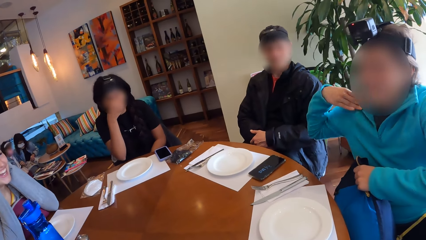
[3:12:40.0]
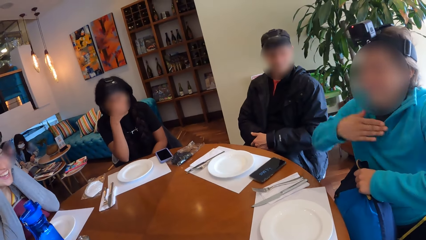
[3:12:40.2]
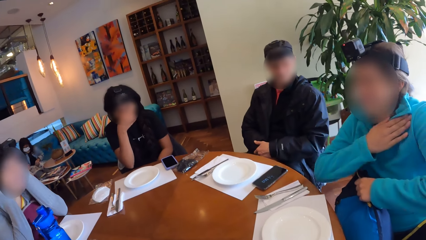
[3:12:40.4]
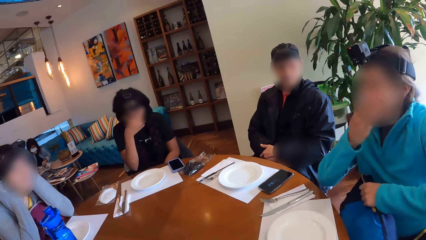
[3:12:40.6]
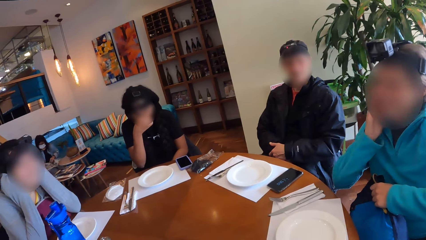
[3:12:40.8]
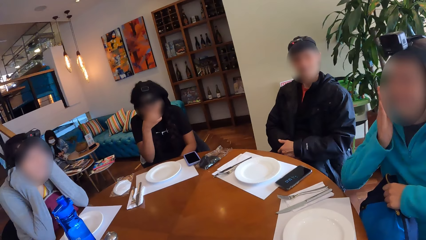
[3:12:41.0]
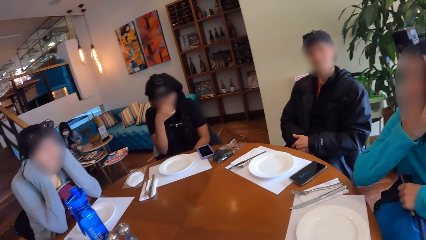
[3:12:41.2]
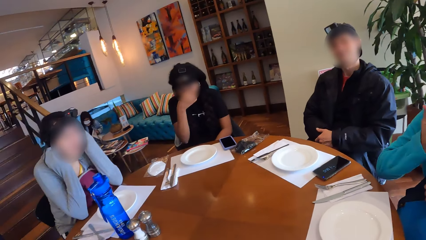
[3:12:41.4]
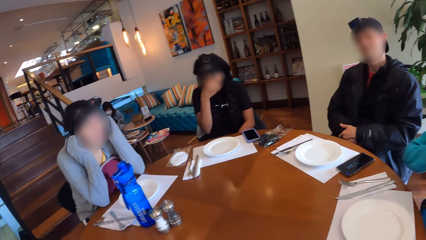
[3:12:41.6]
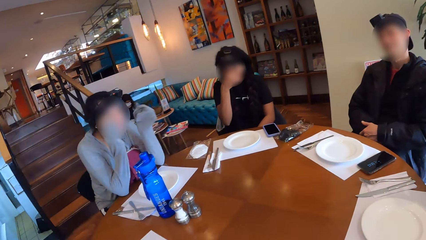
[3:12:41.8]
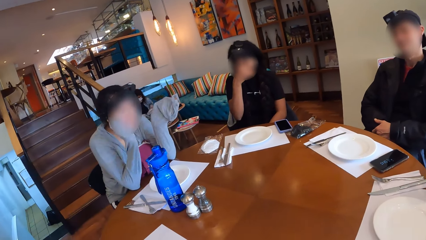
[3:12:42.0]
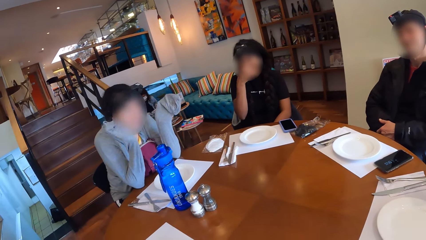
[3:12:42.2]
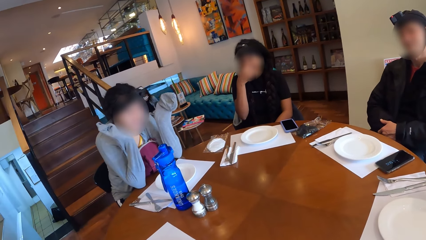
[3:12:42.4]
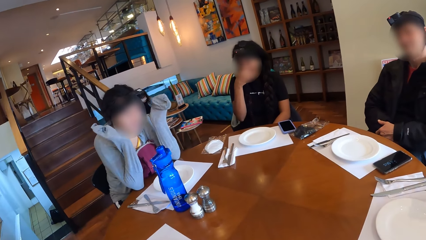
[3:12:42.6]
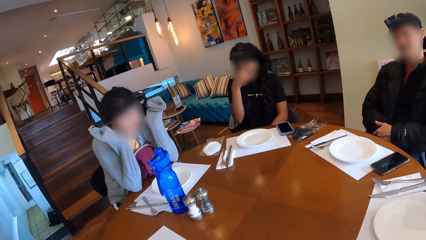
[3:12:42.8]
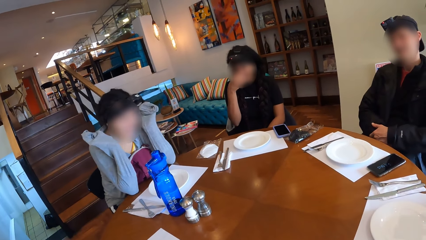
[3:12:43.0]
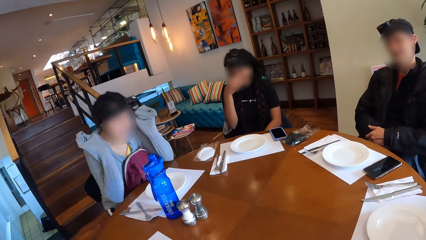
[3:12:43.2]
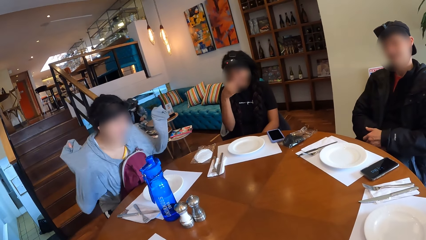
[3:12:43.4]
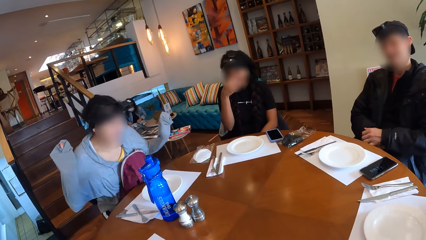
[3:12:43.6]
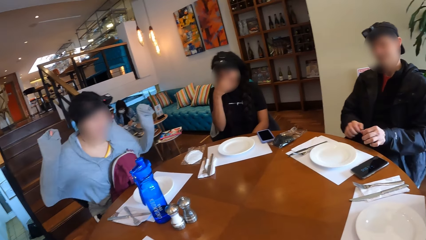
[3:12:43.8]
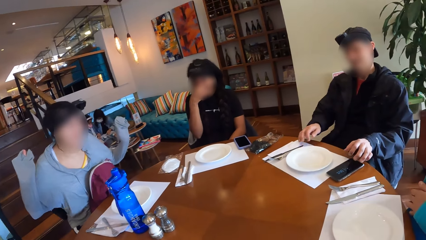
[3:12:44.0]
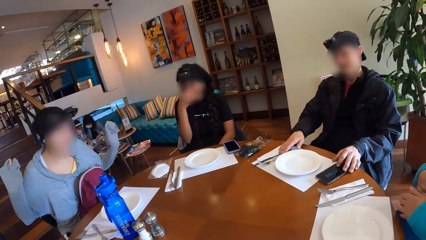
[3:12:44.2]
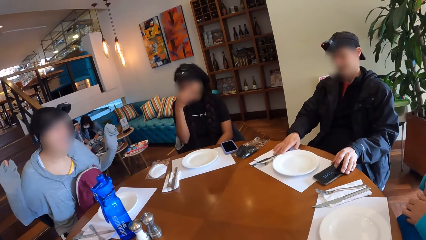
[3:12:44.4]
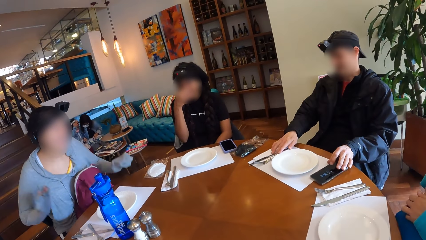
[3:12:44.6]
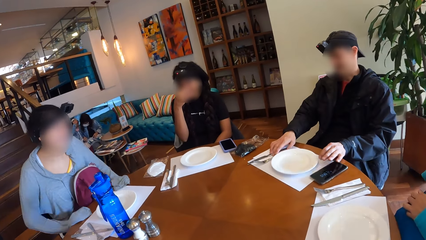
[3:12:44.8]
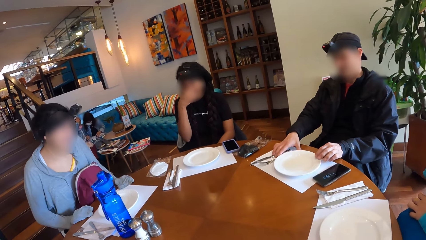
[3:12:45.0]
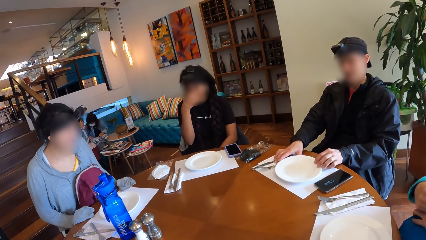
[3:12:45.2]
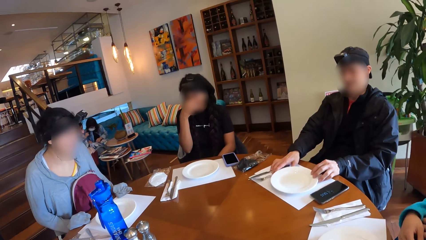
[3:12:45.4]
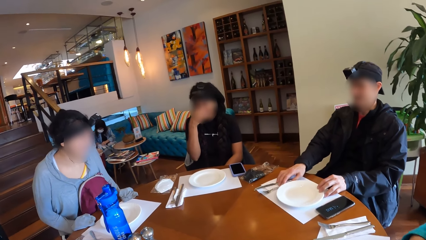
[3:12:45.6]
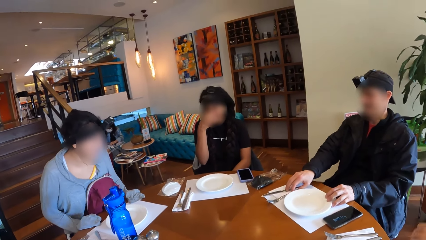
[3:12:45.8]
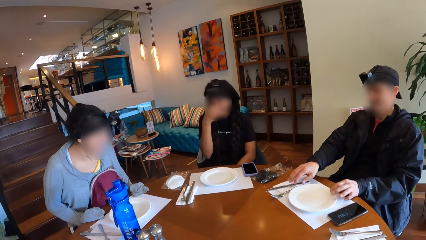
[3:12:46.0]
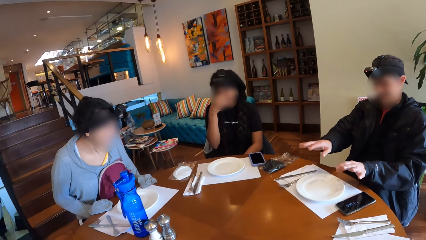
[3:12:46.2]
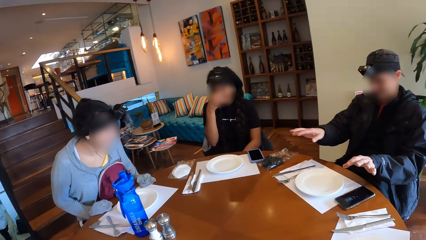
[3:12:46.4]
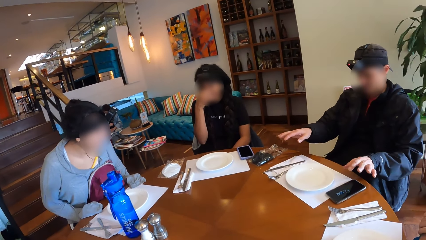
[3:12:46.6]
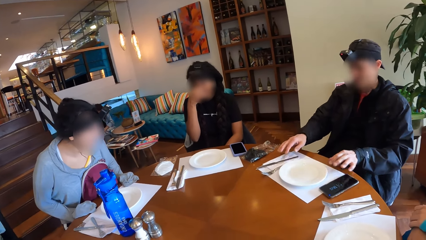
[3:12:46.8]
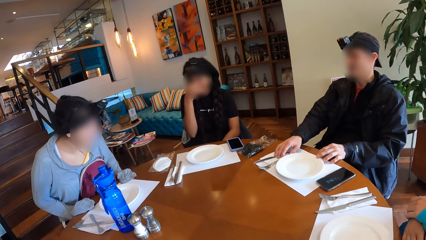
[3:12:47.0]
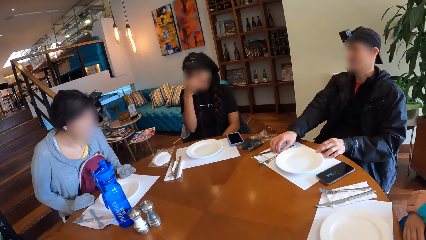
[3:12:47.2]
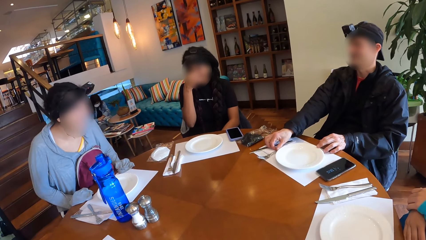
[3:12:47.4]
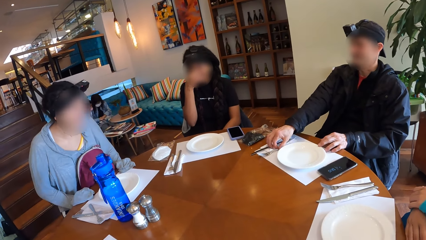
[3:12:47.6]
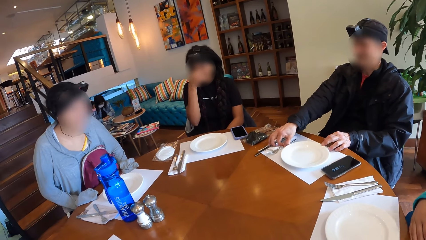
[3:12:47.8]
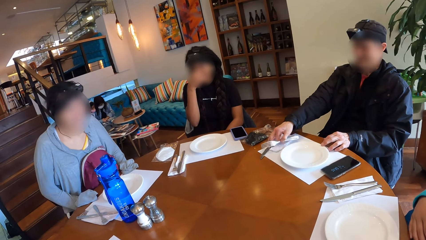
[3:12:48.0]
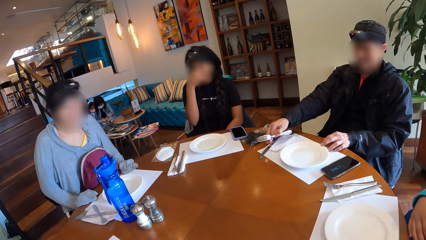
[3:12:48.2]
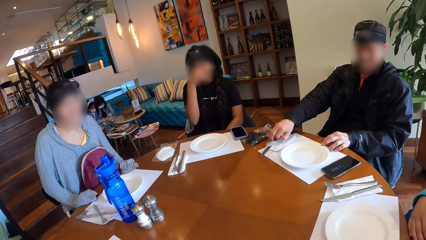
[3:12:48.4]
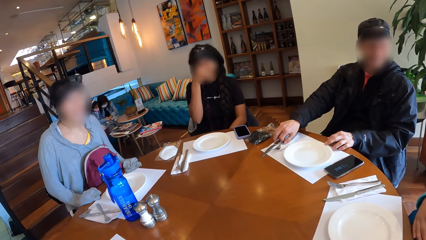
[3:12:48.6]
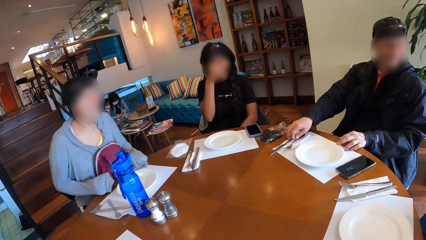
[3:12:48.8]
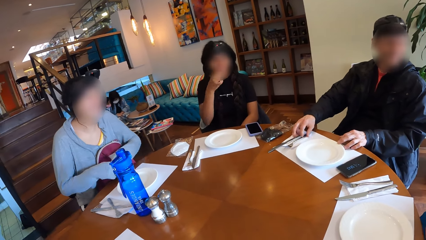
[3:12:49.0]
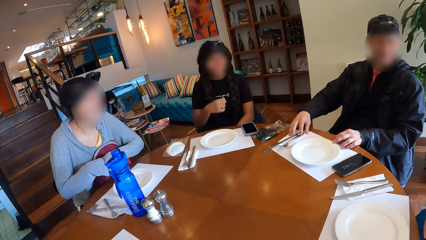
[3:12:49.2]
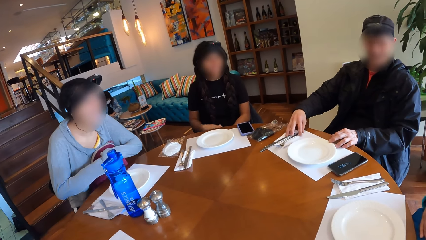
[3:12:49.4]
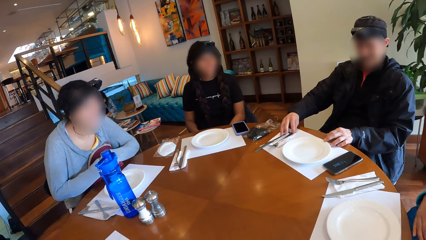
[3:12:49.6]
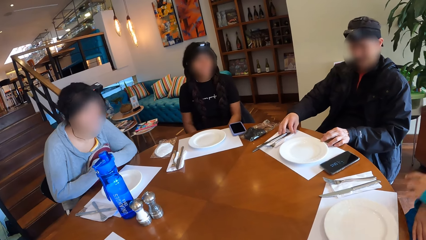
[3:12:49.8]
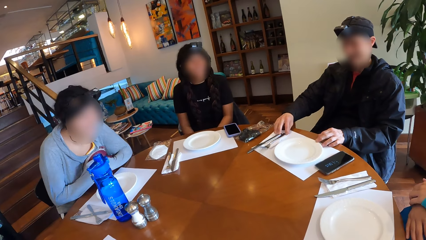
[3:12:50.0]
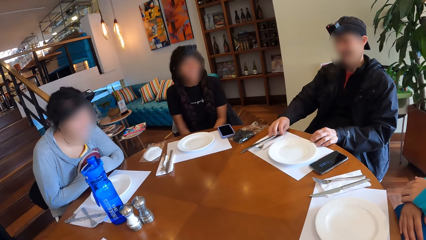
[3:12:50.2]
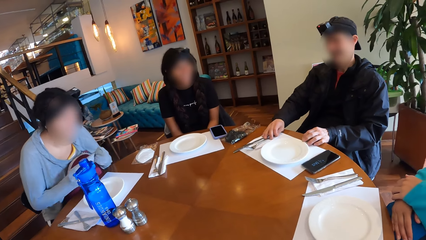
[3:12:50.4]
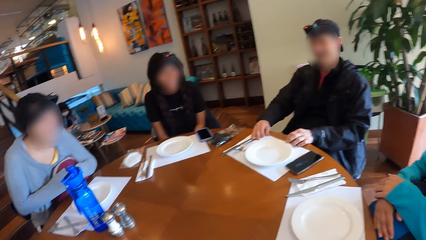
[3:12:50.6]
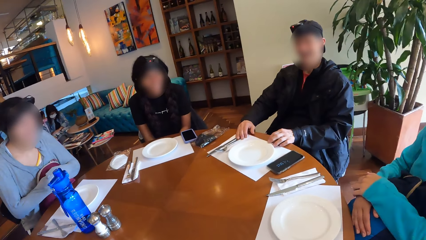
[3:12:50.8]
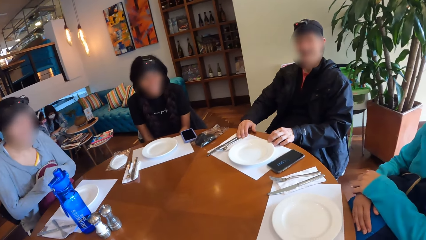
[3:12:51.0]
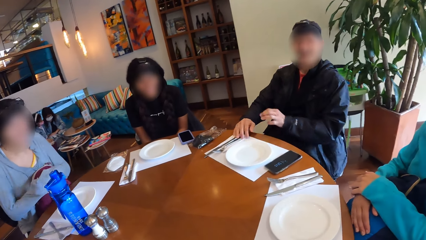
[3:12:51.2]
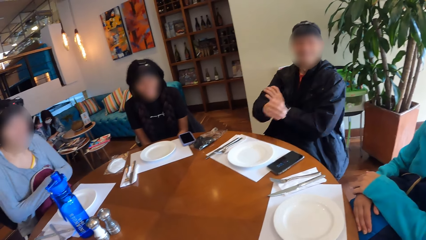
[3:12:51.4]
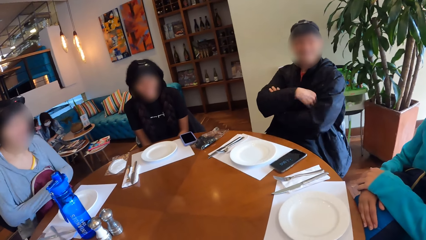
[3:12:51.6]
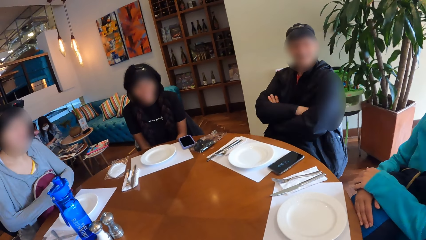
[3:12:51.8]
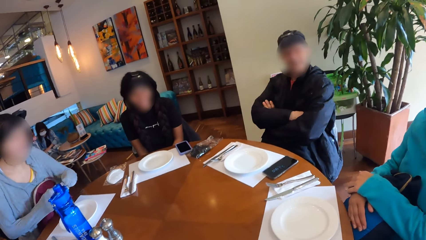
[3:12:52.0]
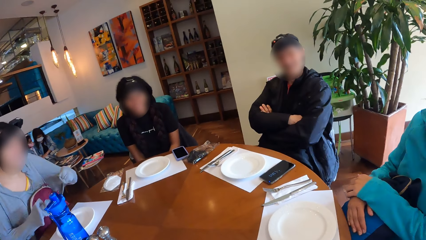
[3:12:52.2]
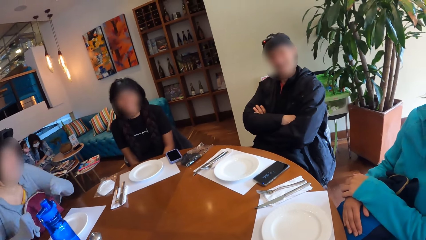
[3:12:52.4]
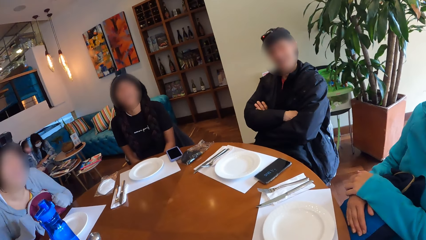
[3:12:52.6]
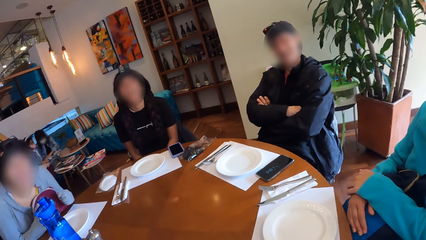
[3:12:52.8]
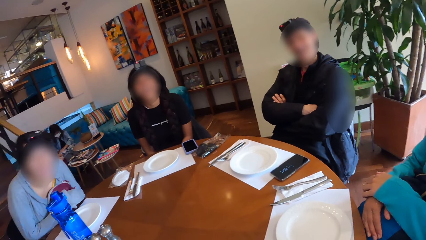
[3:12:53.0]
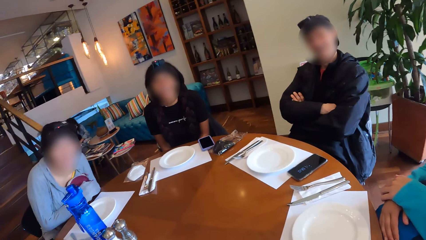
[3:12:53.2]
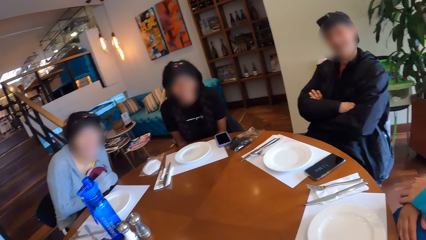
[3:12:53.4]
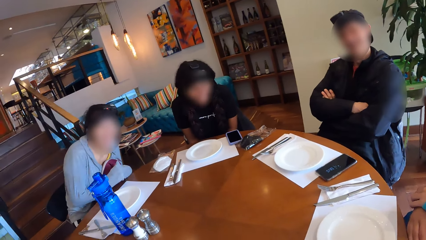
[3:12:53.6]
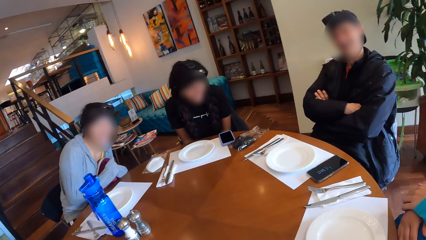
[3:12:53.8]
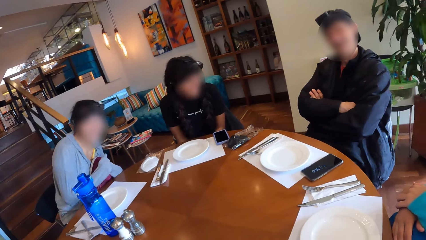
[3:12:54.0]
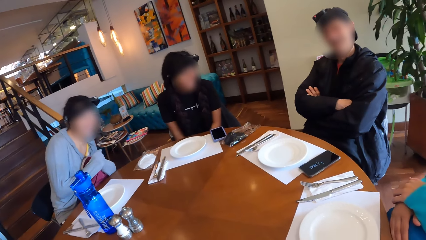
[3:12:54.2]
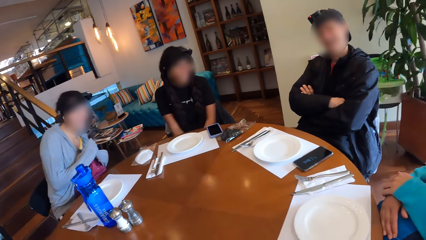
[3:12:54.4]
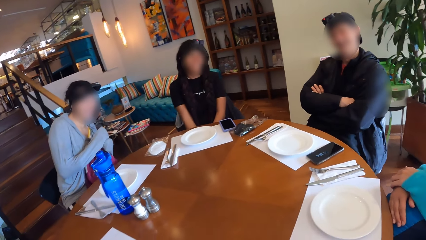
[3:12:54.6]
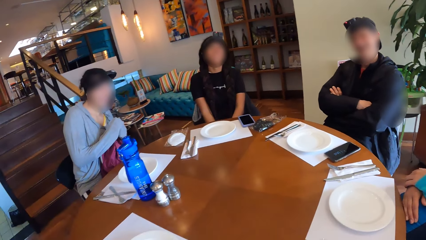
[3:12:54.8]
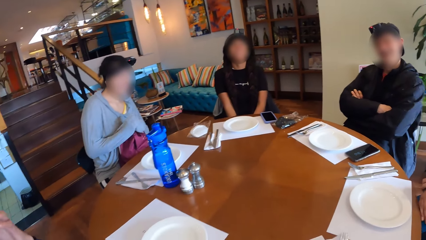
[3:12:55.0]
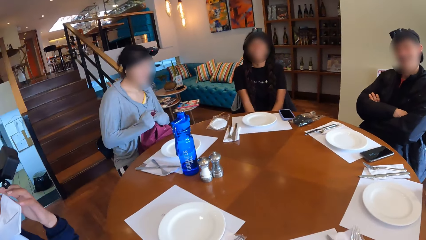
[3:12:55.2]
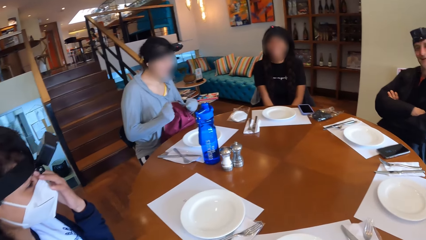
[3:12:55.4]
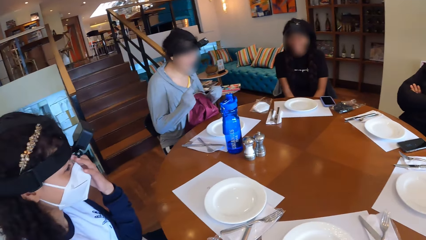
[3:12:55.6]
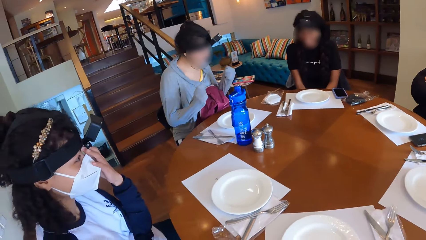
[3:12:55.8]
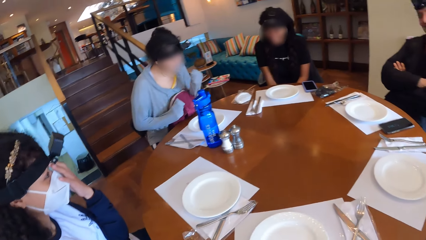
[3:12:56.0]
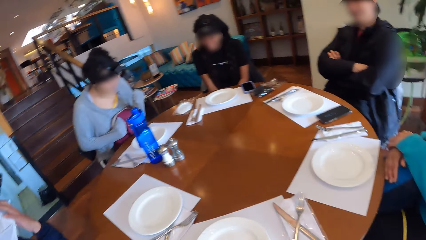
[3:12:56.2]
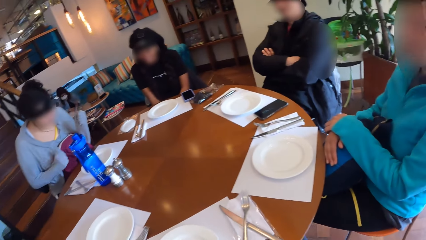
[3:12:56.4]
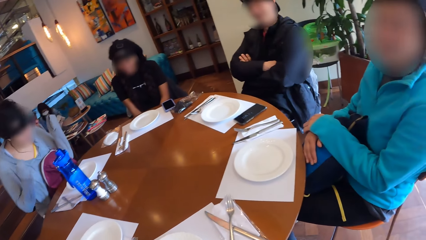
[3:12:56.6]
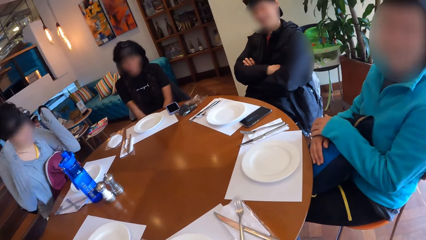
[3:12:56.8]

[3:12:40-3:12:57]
A person shows hand gestures. A woman interacts with the group of people at the table. Another person shows hand gestures. A man moves the fork and the knife with his right hand. A third person touches a spoon on the table. The woman laughs. Another woman laughs. The camera wearer looks around the table.
